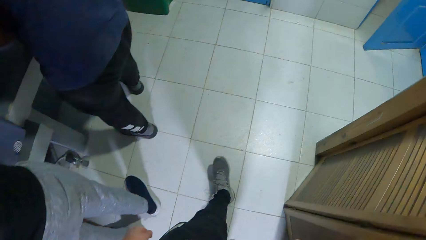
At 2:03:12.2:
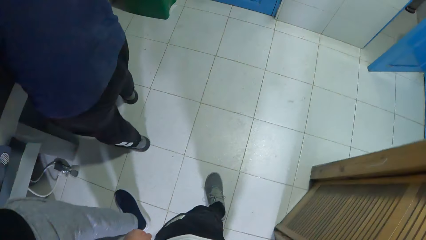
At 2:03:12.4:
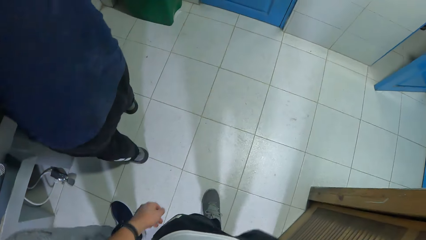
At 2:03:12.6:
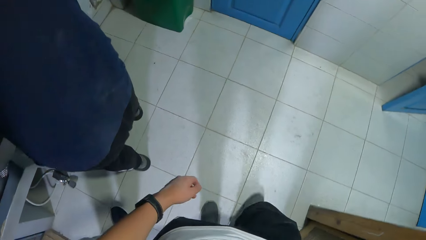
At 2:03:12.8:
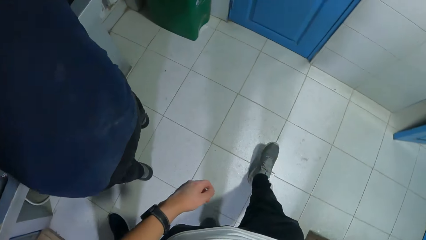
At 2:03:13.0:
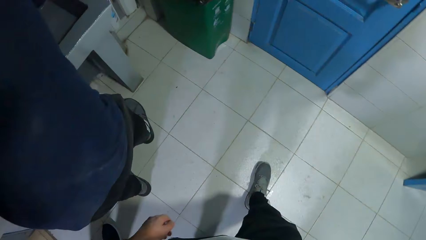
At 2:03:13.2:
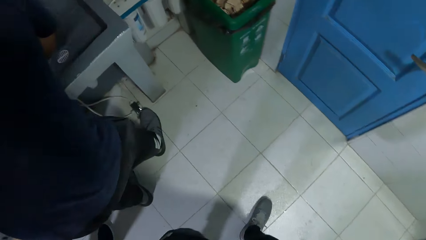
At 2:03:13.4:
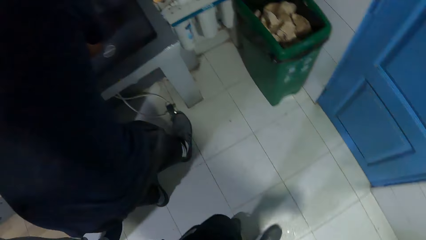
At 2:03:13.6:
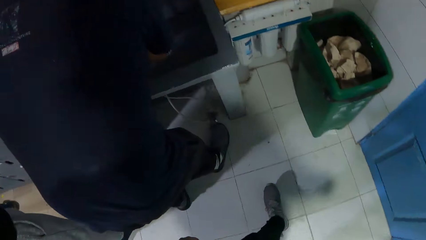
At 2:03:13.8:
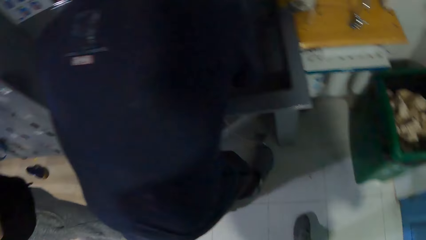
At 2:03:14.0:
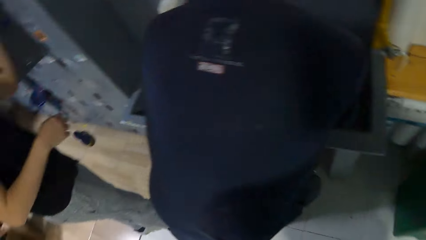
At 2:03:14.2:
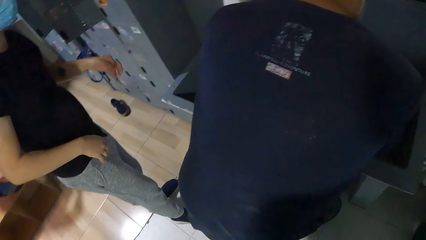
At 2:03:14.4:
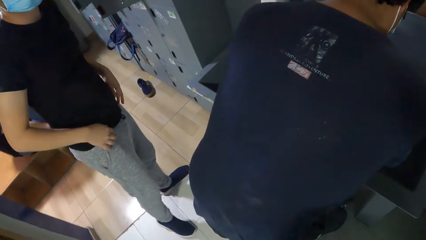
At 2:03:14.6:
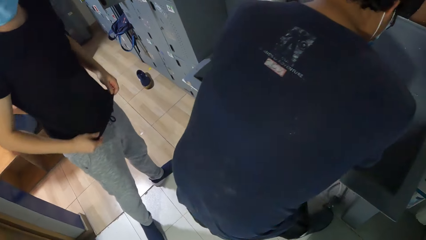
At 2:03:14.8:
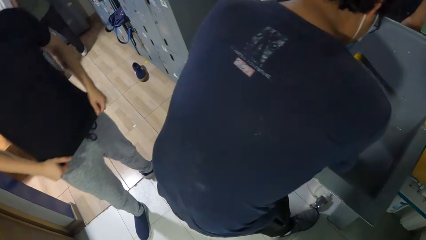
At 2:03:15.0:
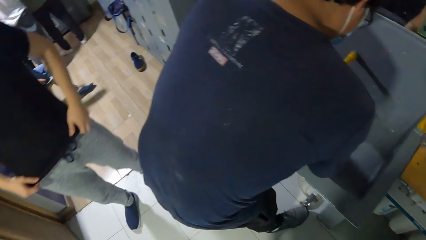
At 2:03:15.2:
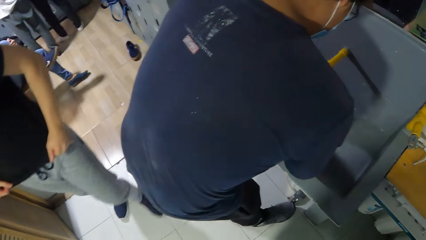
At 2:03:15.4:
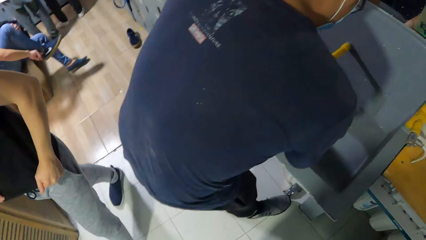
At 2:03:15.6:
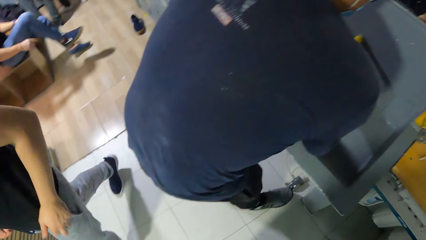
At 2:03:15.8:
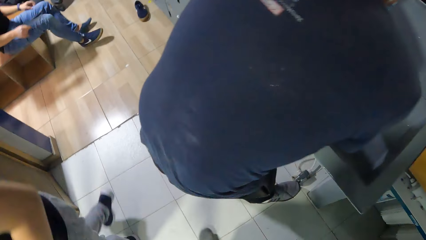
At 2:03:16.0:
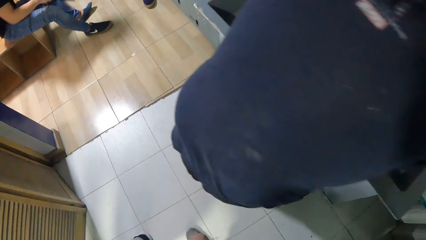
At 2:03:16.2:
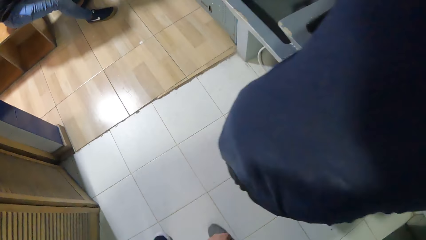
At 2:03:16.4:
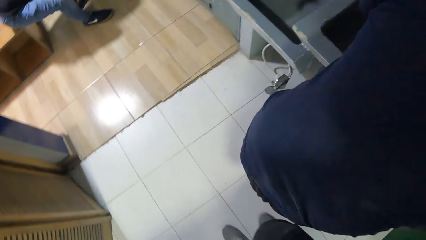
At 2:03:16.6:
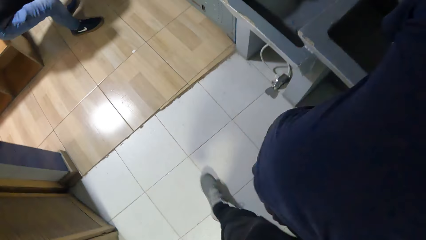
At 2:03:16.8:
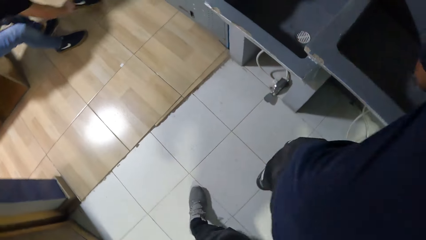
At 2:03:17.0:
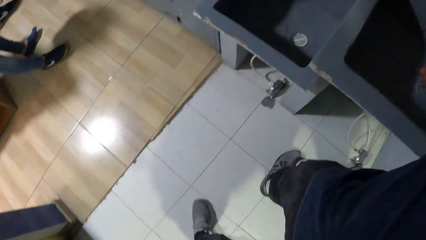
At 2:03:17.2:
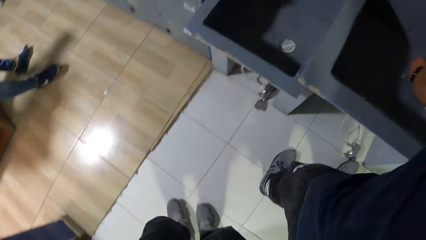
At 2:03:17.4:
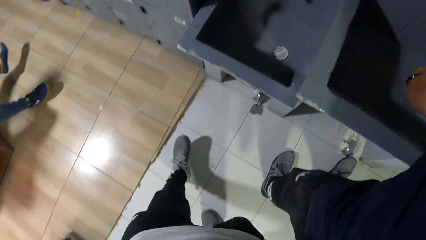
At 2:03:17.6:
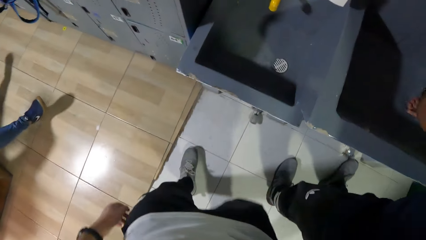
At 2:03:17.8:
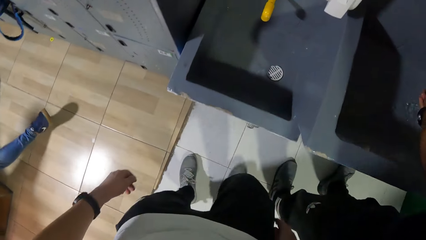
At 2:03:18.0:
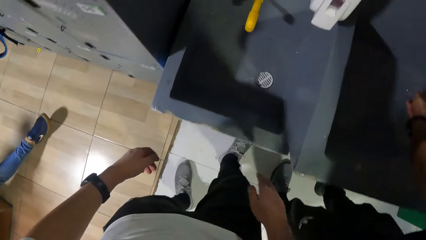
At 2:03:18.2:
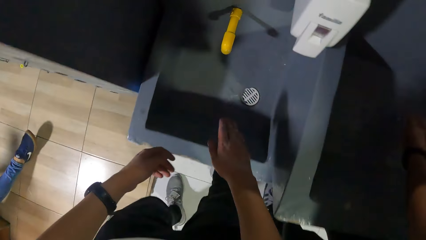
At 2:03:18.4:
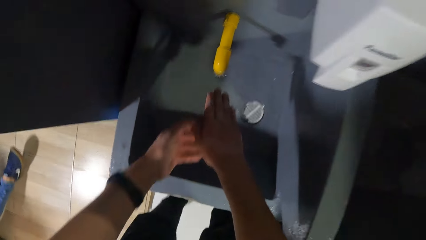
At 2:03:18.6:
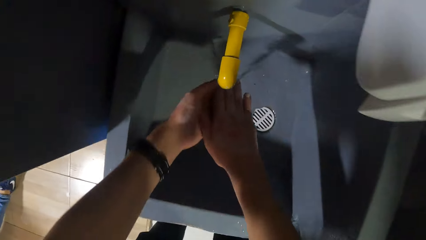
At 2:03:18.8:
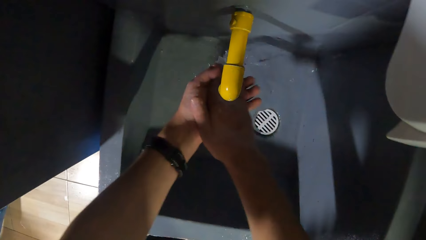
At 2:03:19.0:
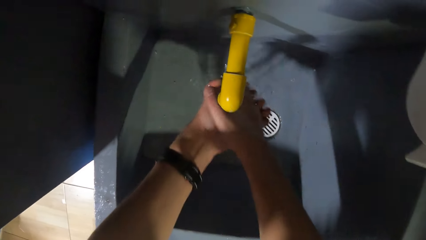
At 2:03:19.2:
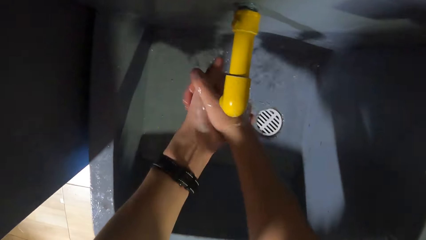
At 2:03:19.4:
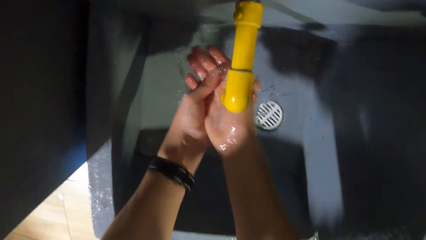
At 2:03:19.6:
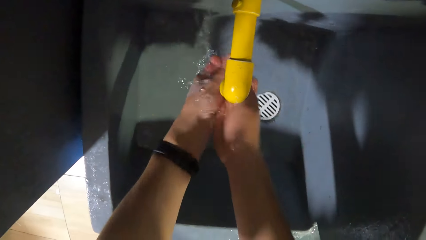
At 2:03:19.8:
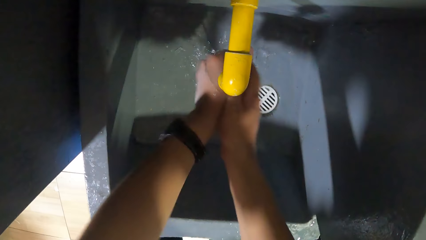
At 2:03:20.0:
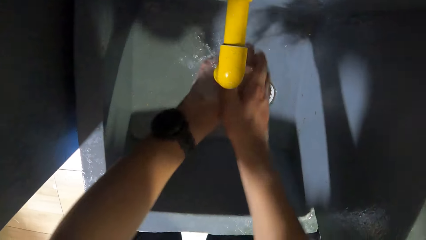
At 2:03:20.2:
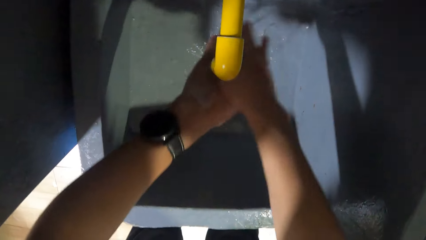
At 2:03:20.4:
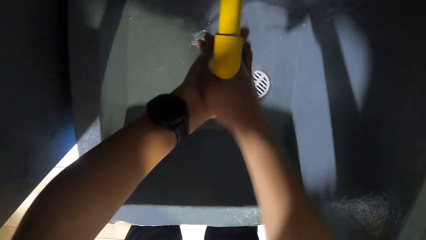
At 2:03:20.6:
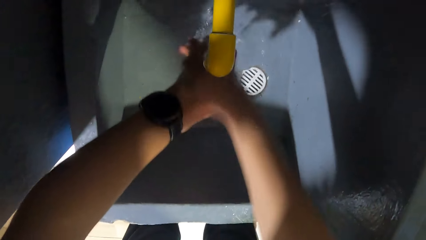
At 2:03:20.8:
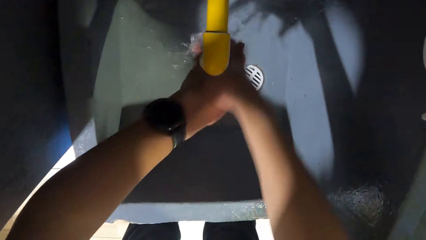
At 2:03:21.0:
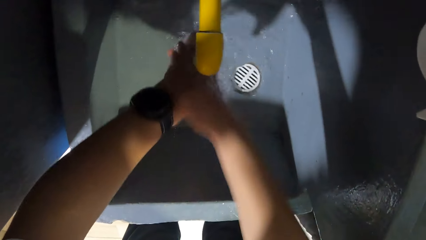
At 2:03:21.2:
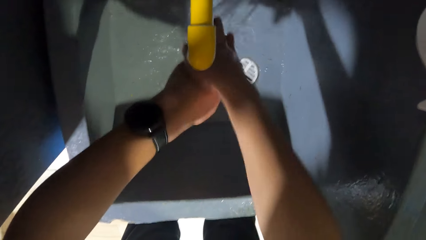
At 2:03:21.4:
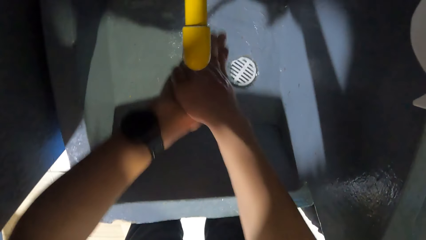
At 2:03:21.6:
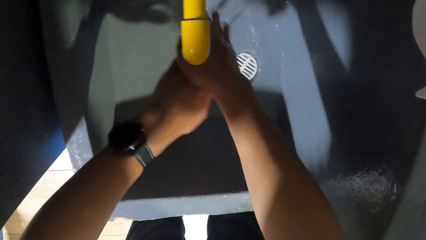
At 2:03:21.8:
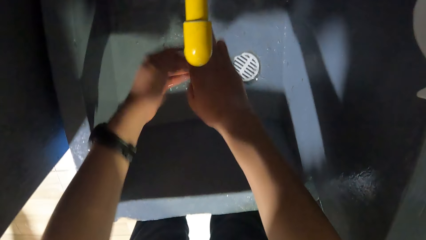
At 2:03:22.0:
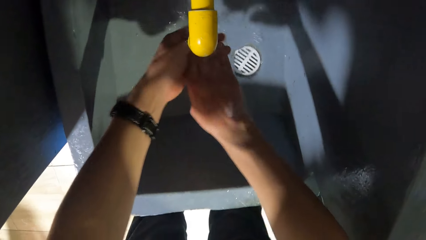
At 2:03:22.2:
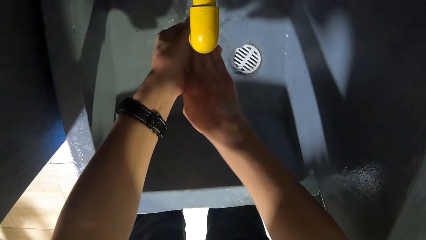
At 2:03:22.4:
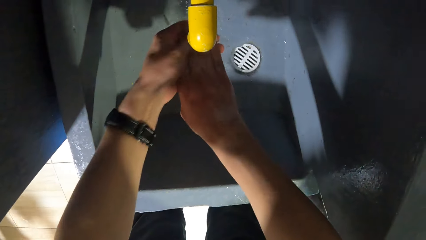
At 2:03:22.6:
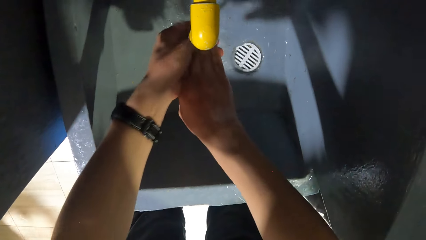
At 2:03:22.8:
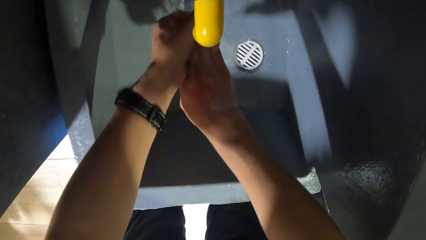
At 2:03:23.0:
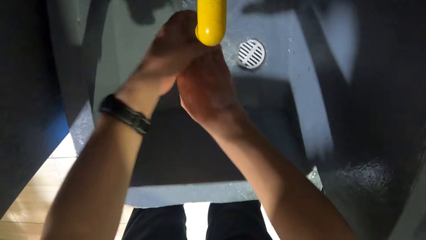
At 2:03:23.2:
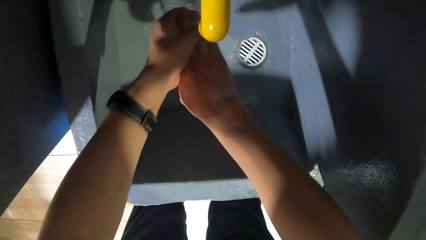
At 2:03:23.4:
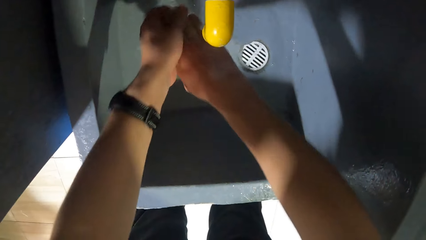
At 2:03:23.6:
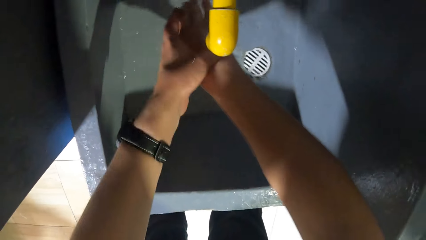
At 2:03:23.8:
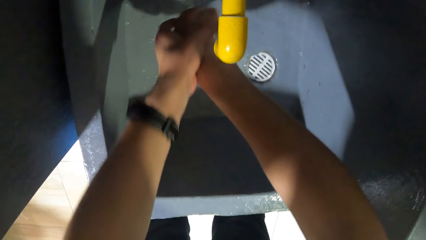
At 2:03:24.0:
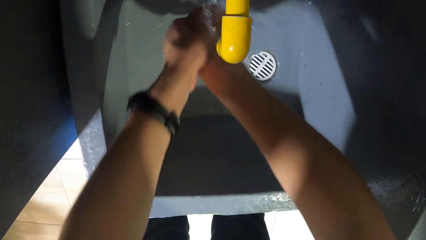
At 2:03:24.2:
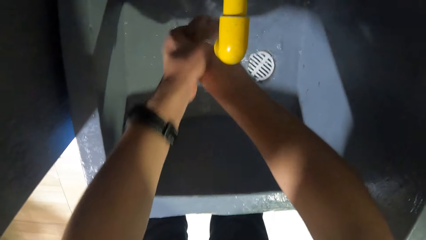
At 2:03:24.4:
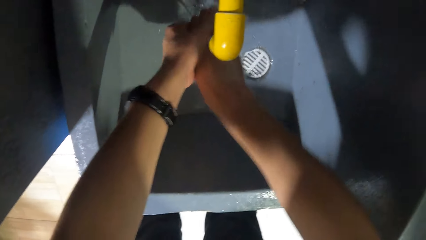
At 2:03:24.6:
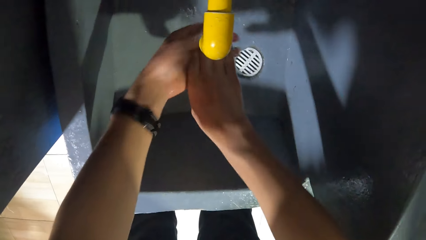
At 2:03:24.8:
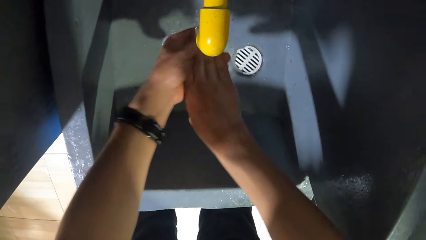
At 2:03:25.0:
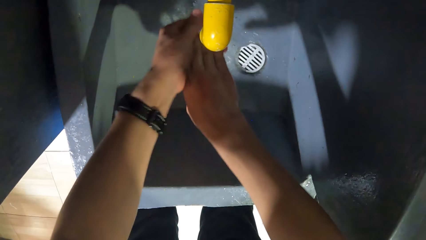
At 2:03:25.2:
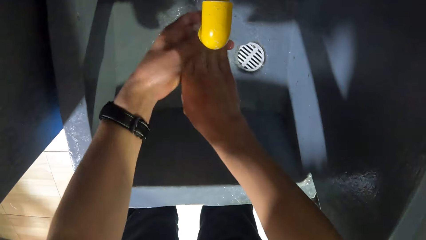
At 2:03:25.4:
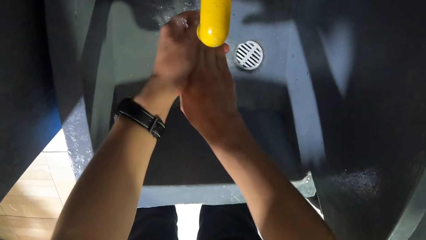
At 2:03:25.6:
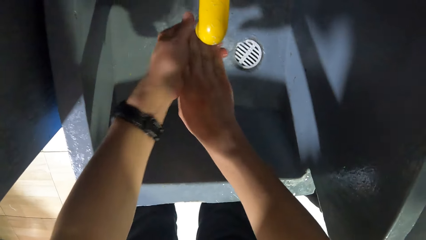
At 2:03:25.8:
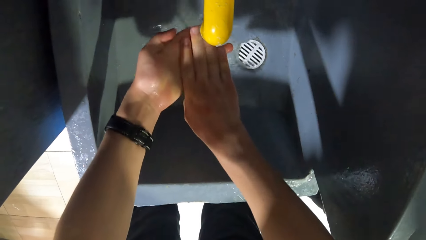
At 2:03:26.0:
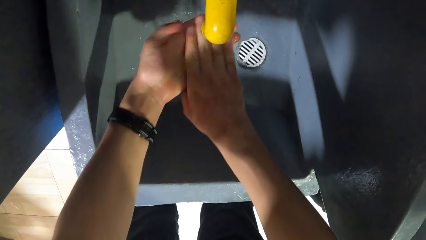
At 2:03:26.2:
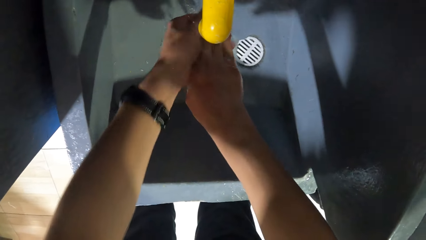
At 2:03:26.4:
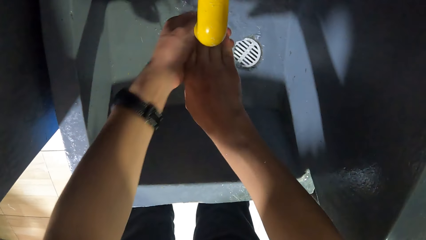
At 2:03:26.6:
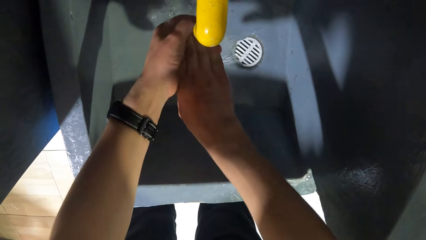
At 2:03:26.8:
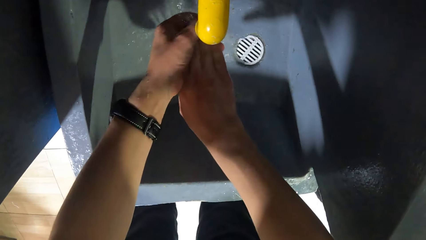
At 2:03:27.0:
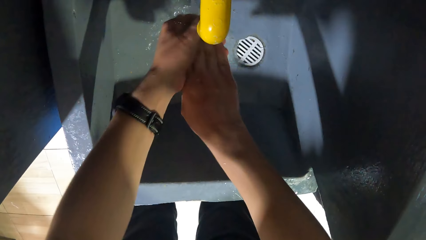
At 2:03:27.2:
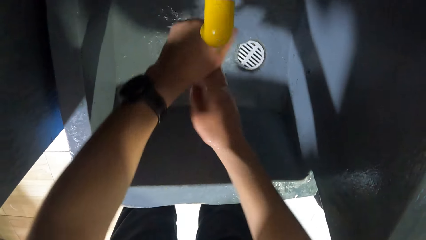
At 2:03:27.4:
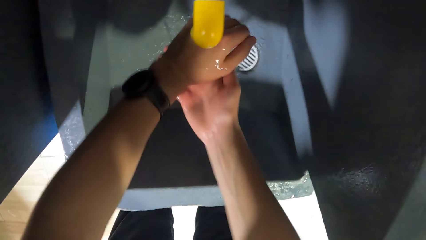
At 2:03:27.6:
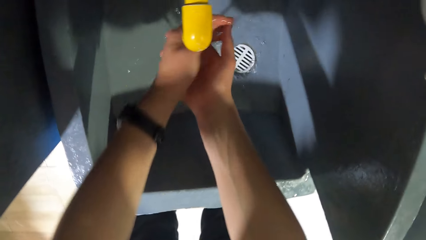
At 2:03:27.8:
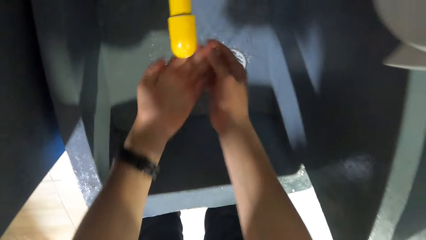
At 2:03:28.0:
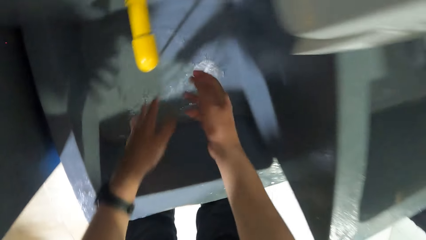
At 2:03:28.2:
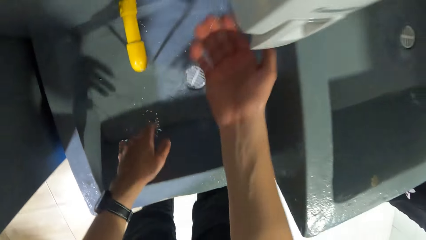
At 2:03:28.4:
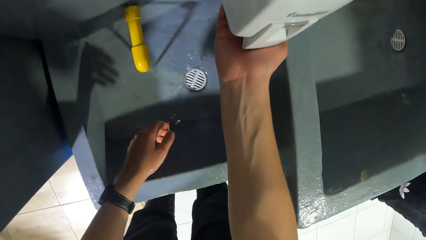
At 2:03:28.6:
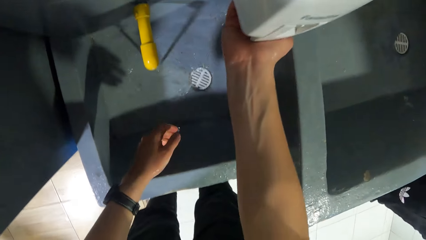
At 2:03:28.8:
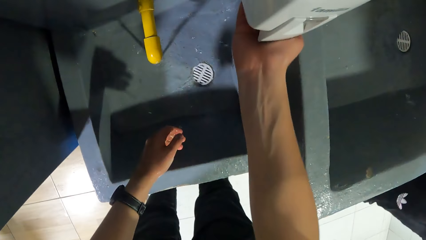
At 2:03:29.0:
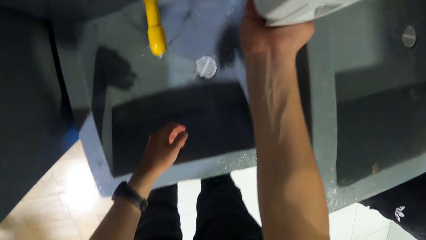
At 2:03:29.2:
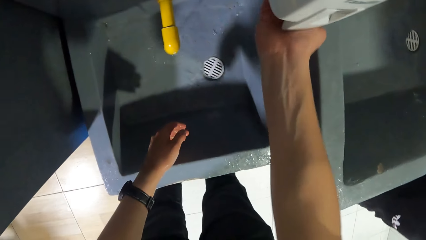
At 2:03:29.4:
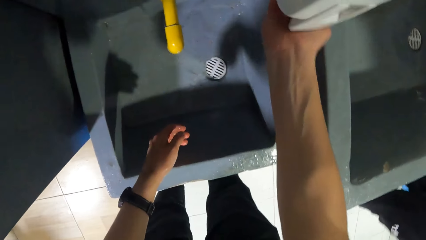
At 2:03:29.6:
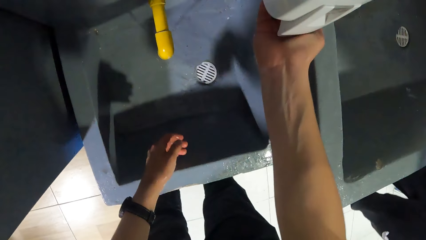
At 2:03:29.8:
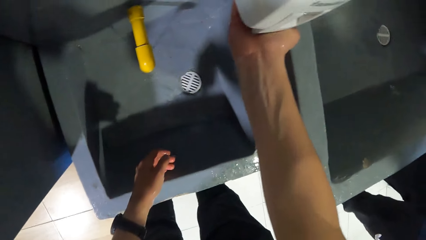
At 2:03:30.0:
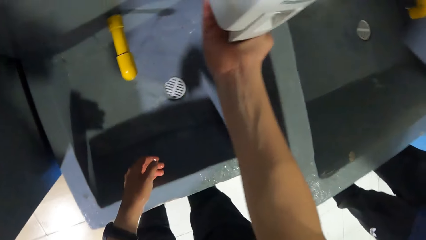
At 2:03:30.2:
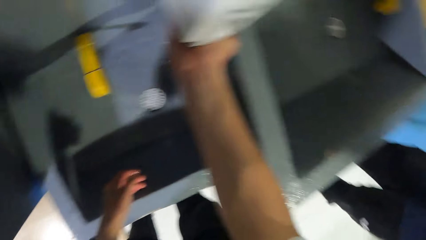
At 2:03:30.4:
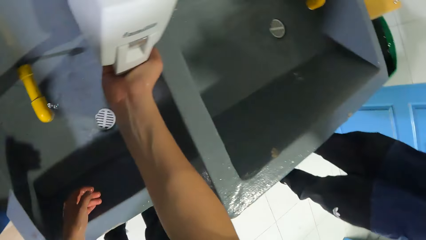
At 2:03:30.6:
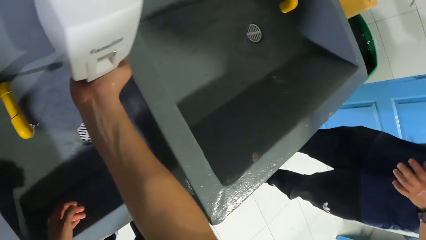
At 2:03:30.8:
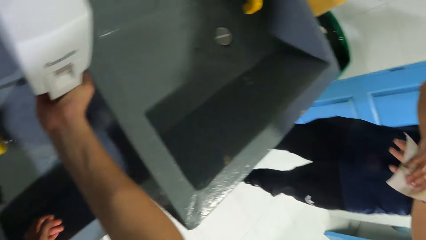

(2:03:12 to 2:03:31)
A man washes both hands in the basin from a tap. The camera wearer washes both hands in the basin from a tap. He presses a soap dispenser with his right hand. He pours soap on the hand.
